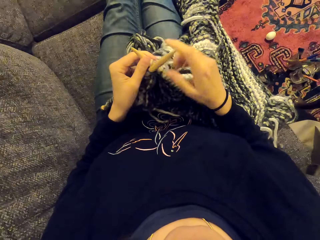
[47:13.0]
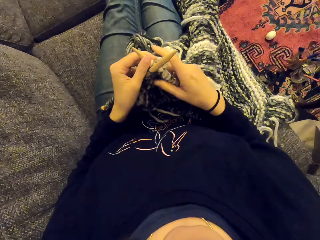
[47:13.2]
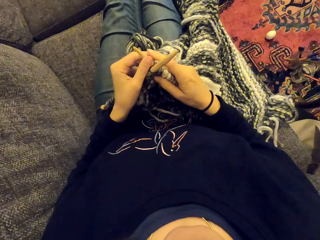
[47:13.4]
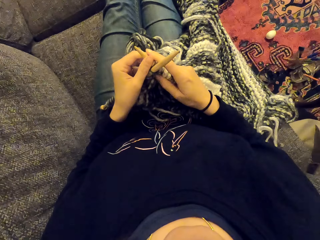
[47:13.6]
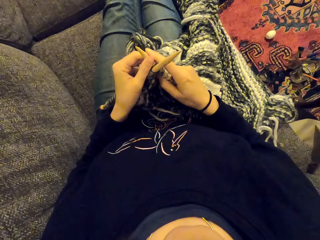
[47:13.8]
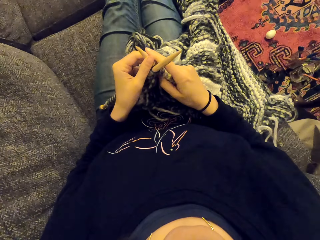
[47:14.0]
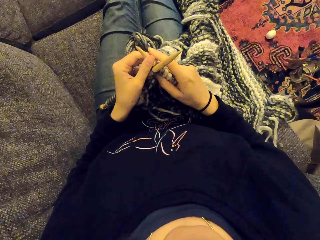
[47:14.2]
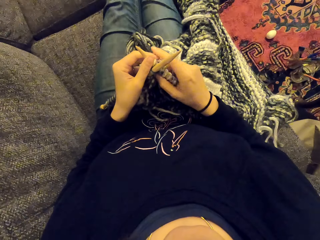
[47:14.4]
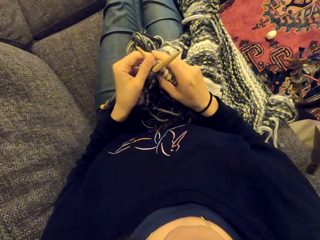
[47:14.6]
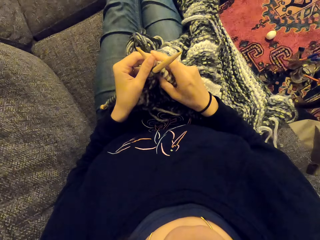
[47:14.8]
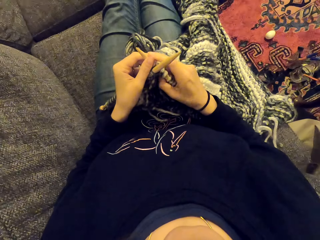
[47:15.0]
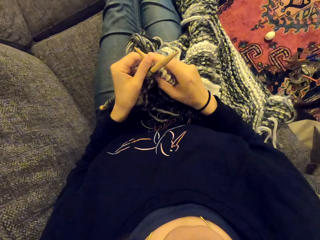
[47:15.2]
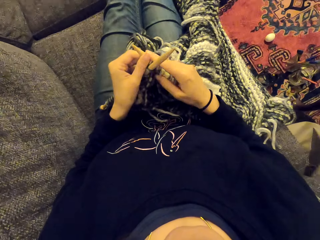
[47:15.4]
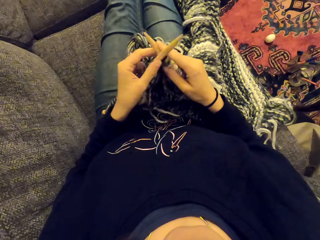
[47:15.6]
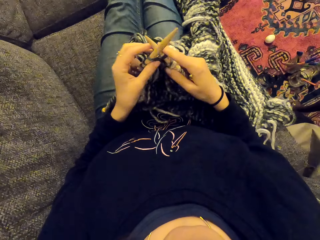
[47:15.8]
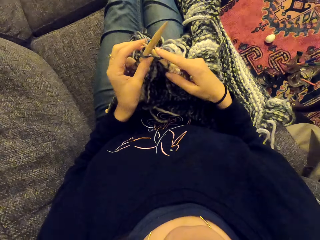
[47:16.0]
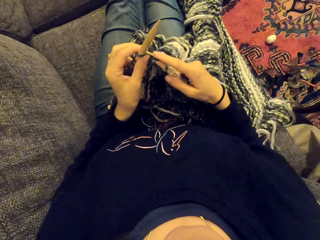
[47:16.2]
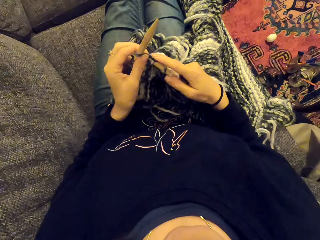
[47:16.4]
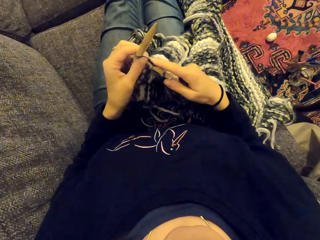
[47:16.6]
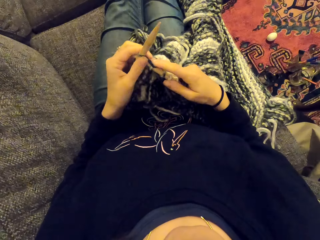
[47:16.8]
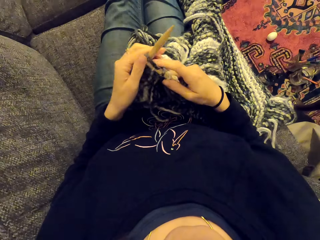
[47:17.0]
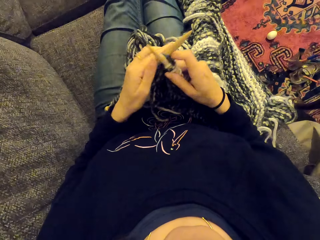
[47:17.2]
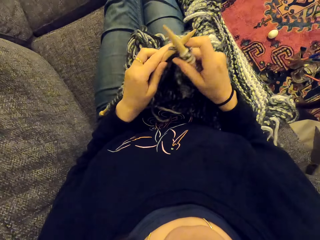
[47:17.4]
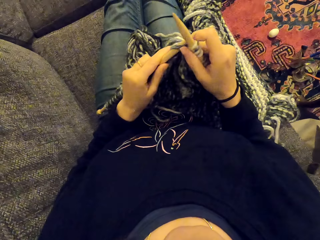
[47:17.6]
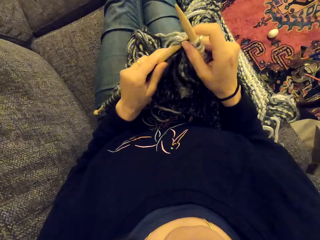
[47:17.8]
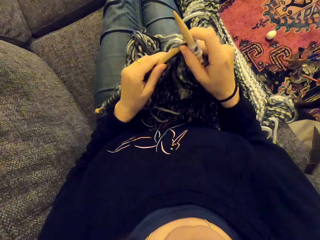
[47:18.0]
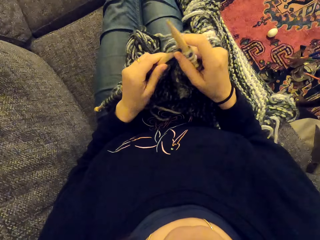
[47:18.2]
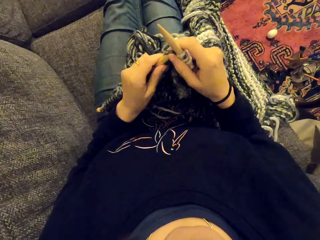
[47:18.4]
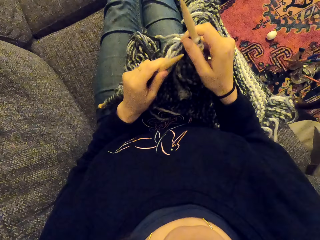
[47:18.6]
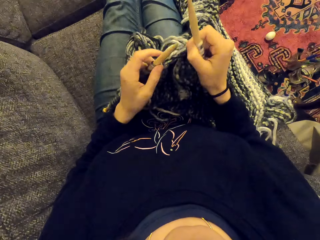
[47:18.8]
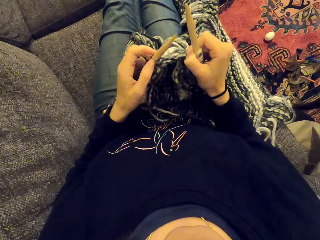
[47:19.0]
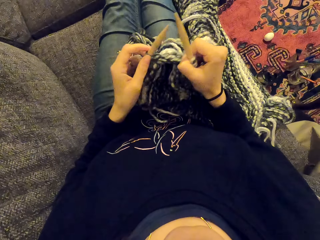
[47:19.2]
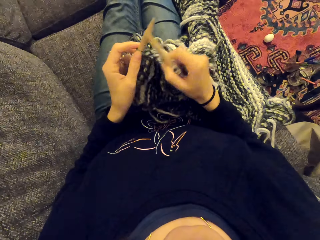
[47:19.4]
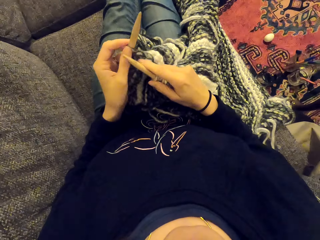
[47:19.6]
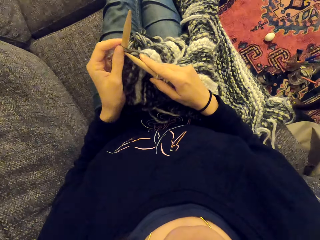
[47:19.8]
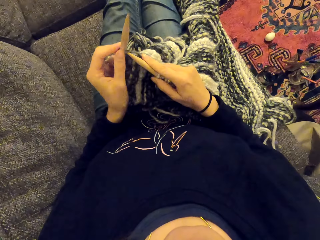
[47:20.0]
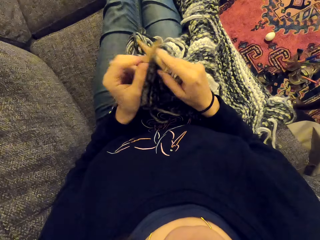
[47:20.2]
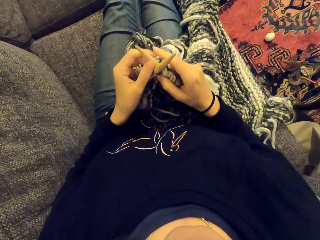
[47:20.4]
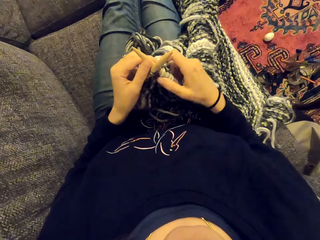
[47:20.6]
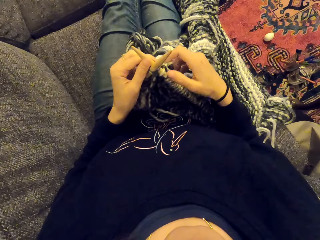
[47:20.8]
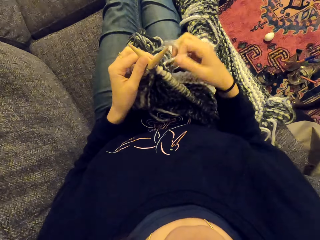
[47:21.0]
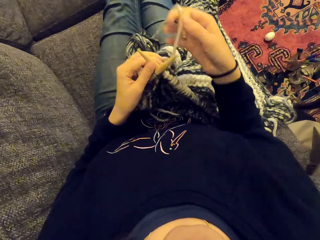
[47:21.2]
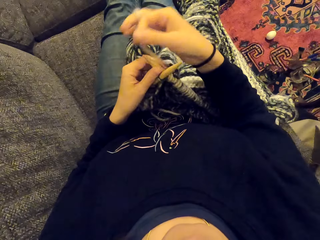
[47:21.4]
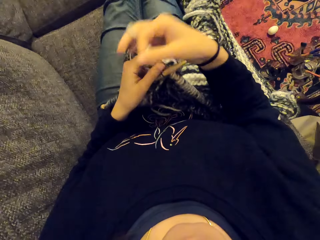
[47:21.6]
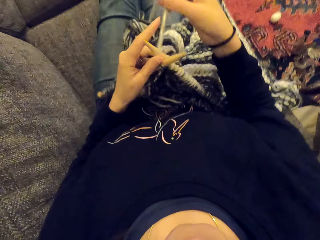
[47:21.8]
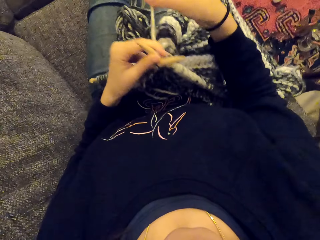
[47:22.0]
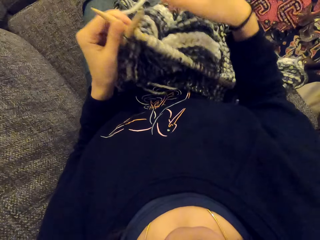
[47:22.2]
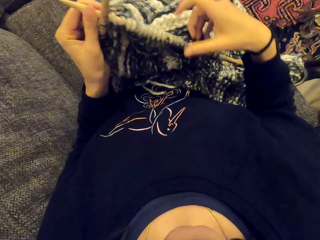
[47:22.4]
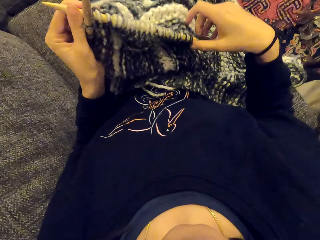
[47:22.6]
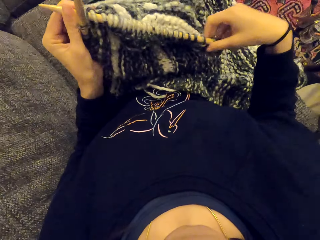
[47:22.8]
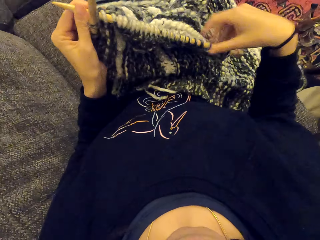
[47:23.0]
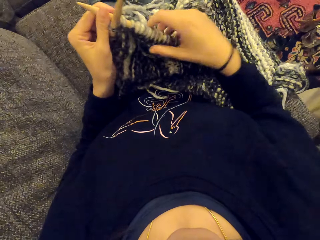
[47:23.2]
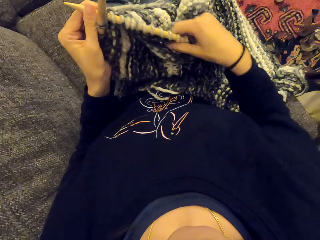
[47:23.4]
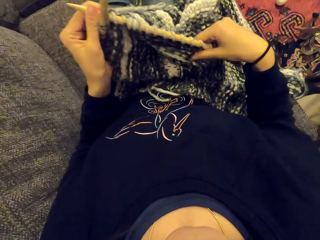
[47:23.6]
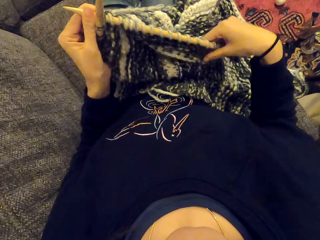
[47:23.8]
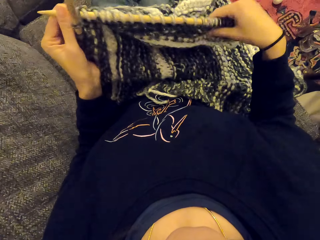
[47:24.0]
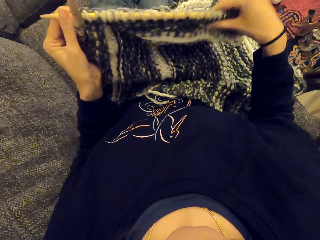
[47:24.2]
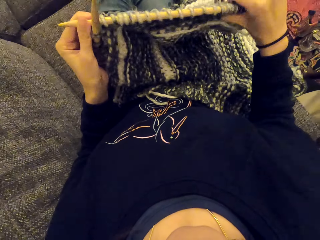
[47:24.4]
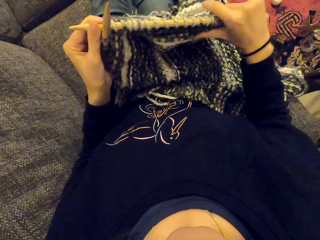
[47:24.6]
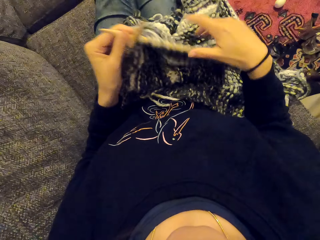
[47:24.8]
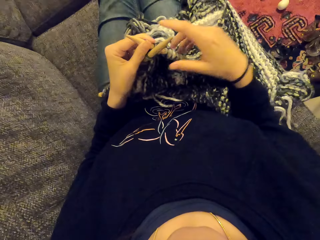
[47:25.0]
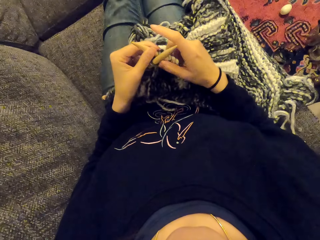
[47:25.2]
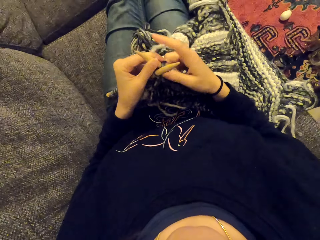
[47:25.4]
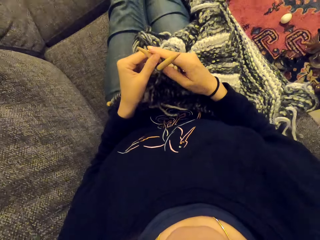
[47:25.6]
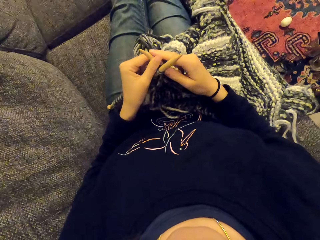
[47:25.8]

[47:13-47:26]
The camera wearer stares at something. They knit the fabric. They hold the fabric.

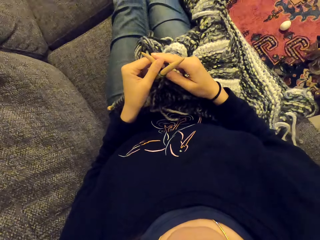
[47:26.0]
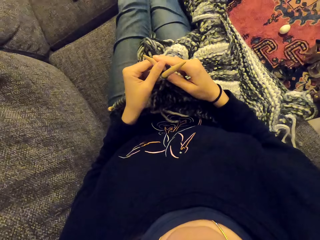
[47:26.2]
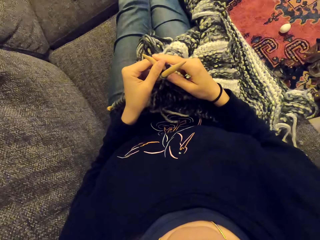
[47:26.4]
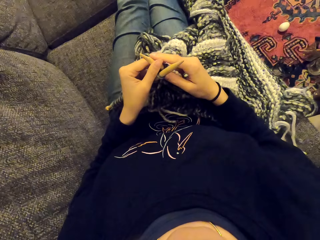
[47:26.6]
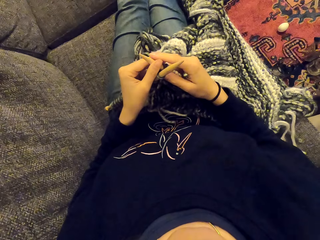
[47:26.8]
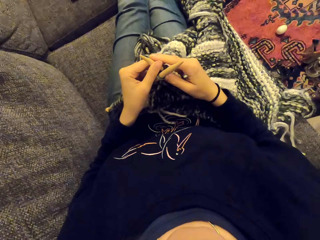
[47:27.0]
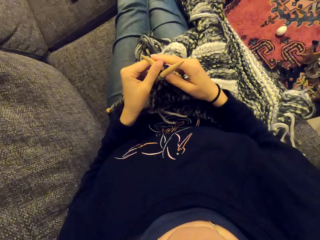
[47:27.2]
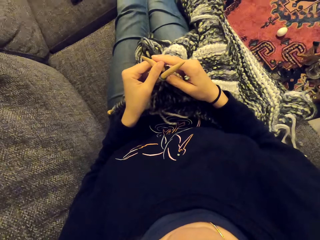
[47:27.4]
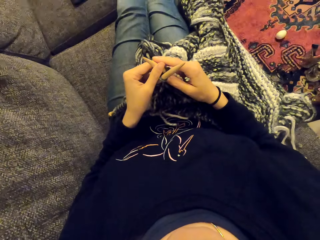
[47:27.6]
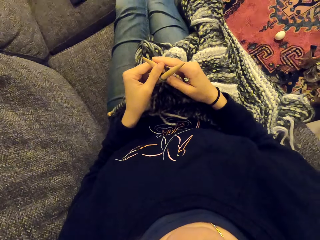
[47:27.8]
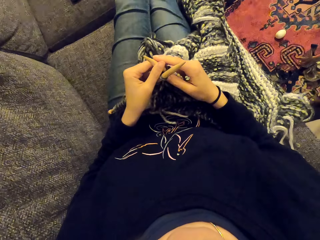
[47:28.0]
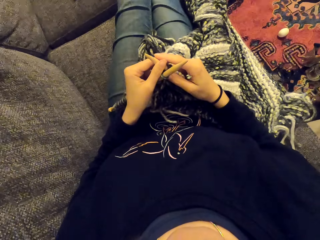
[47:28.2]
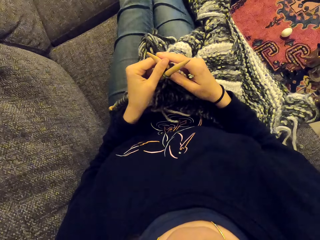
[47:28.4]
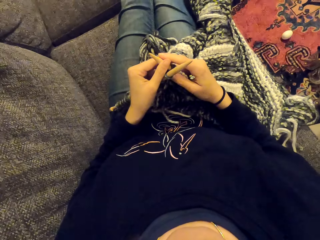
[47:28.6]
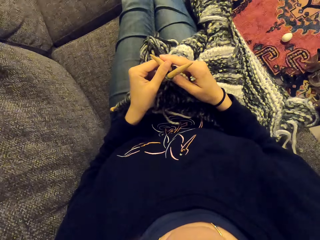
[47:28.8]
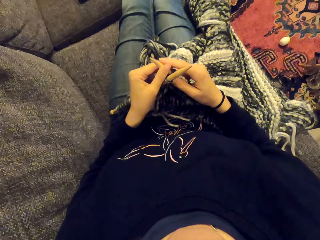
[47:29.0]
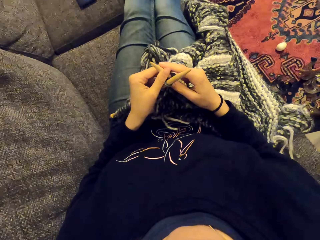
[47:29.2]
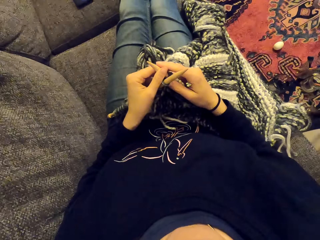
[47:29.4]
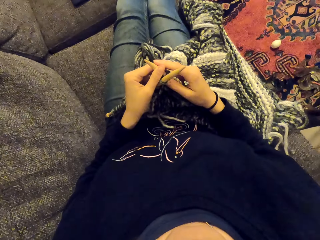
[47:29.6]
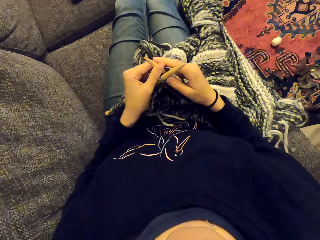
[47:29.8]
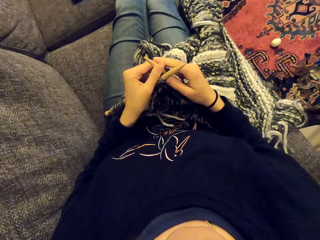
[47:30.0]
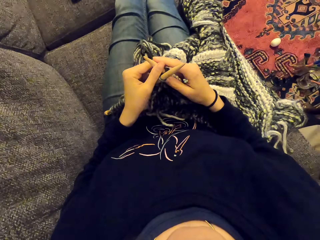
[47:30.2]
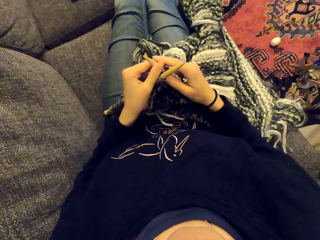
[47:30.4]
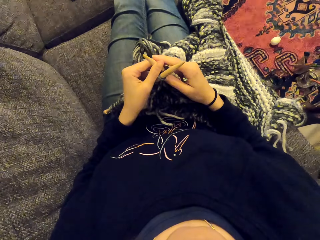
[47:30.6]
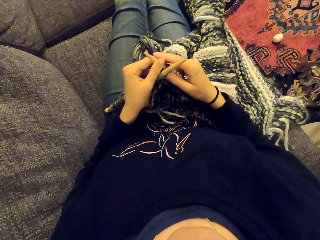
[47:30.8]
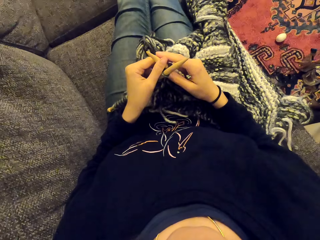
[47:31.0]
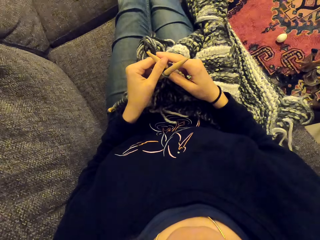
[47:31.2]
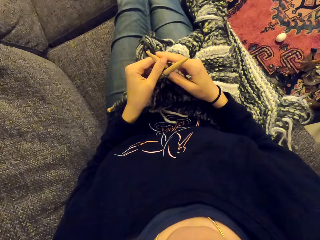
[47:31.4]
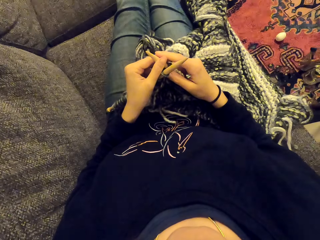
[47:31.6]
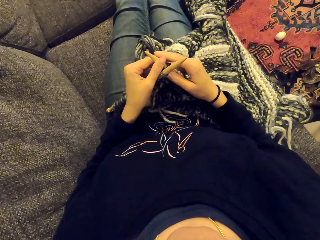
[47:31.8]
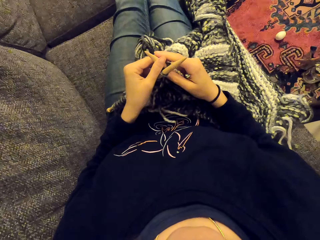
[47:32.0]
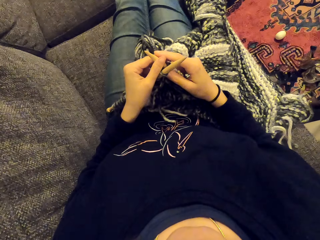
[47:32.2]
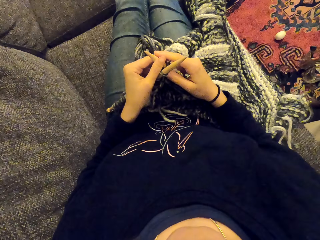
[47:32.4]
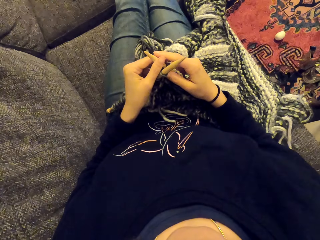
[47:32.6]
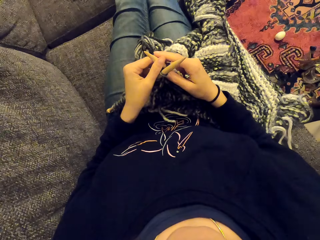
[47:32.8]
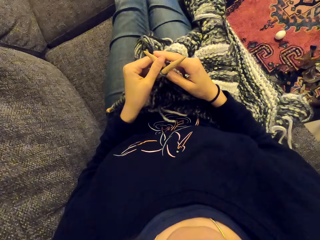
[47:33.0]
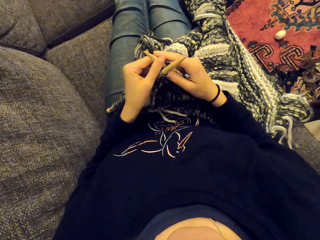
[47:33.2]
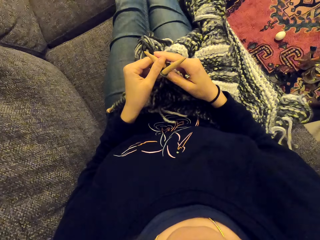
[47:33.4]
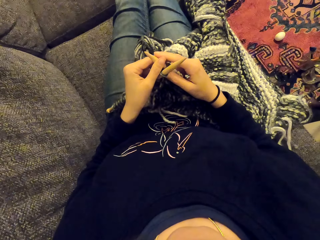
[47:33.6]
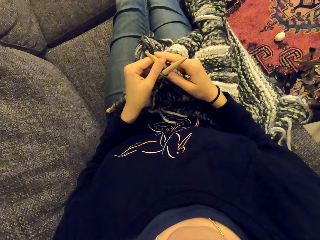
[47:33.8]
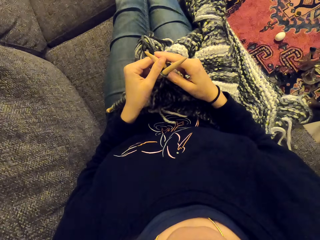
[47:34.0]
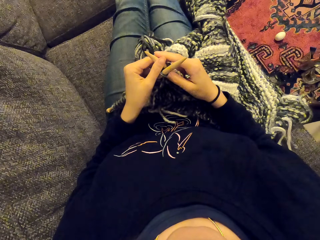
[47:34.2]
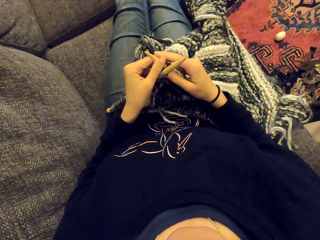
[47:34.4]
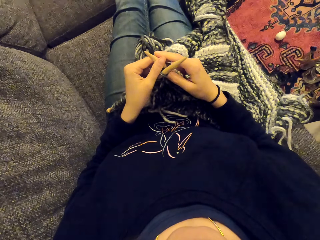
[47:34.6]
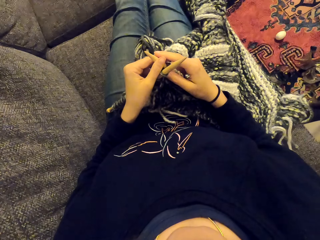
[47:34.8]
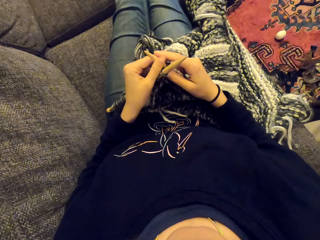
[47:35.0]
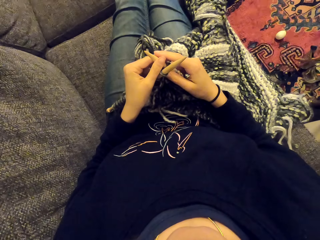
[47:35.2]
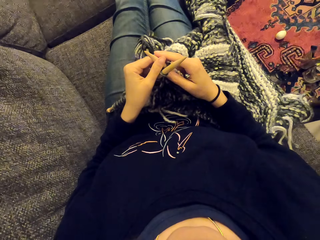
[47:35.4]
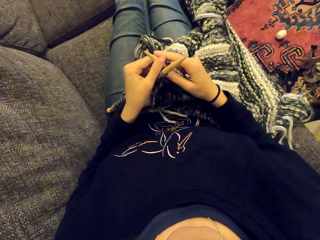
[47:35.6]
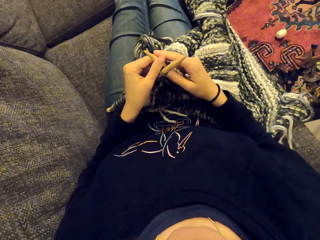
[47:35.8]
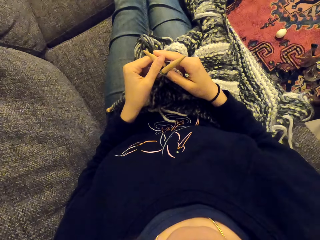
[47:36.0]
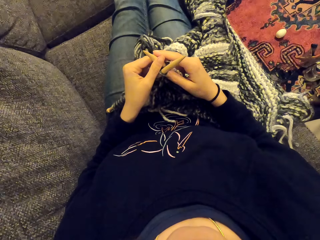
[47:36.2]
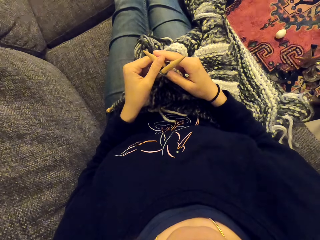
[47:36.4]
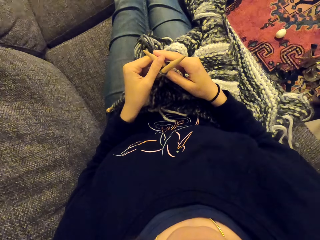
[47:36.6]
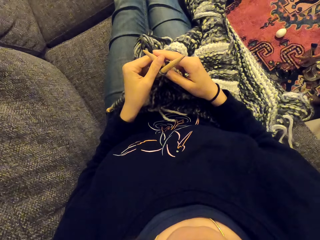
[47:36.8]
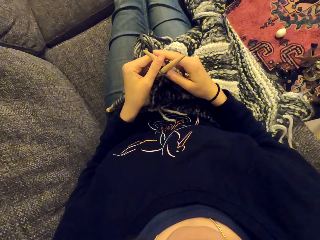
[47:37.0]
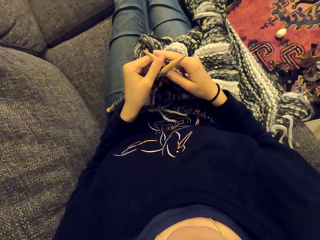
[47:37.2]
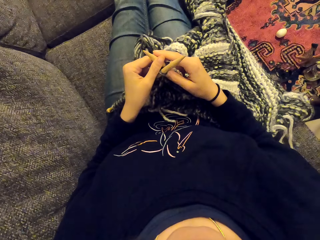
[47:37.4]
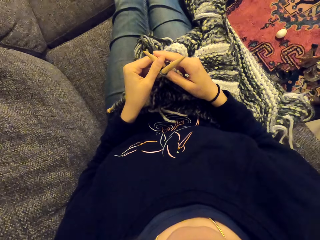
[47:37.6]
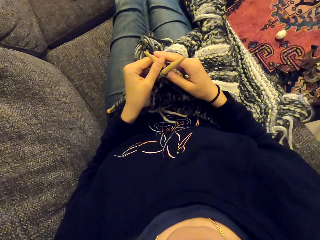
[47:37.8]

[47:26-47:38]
The camera wearer stares at something.
